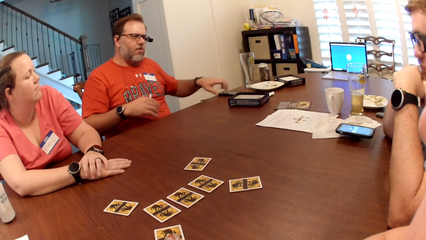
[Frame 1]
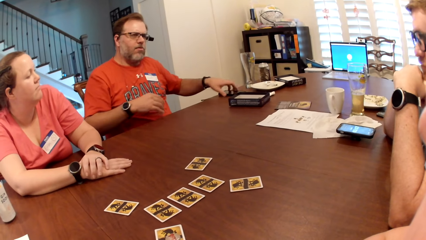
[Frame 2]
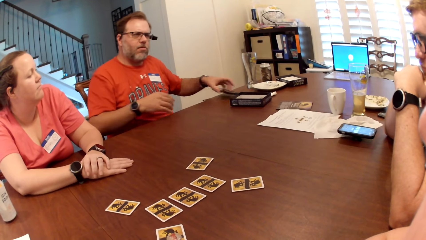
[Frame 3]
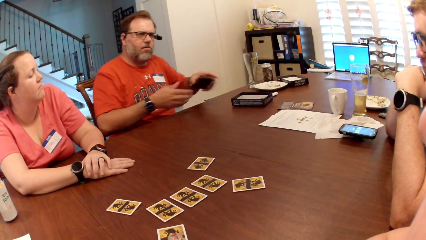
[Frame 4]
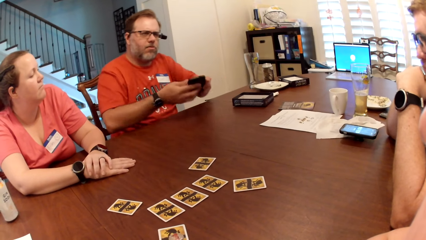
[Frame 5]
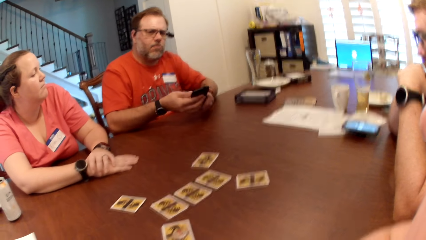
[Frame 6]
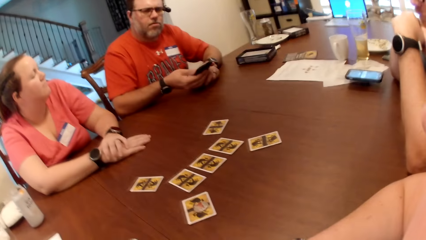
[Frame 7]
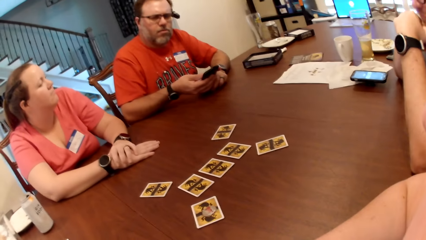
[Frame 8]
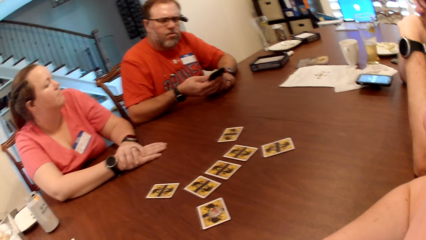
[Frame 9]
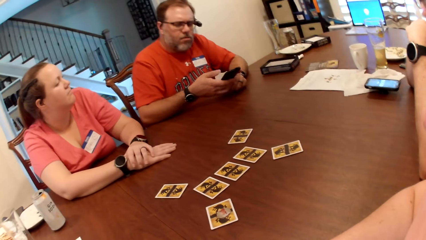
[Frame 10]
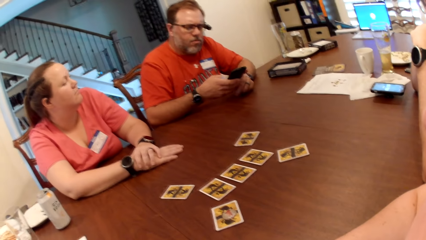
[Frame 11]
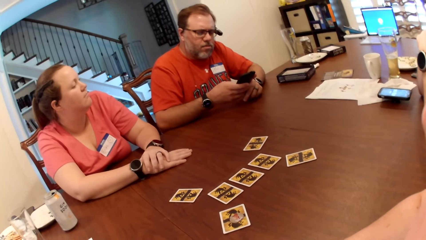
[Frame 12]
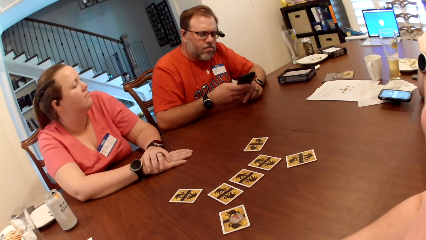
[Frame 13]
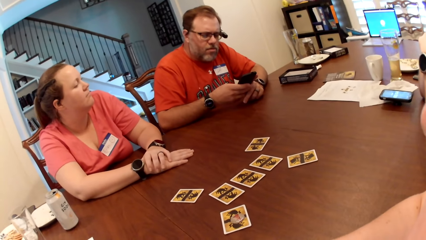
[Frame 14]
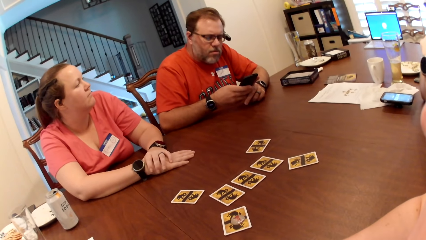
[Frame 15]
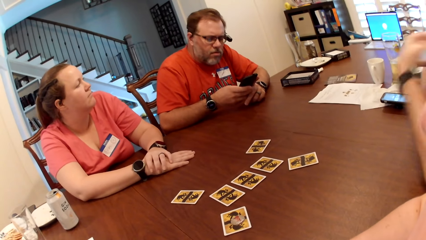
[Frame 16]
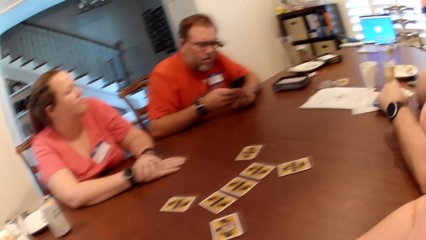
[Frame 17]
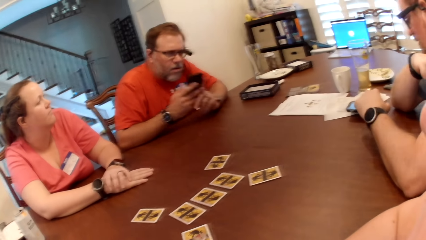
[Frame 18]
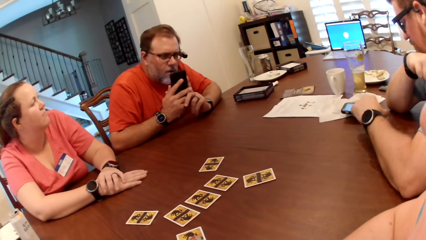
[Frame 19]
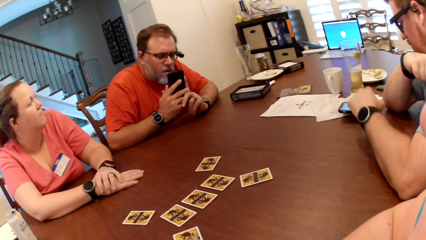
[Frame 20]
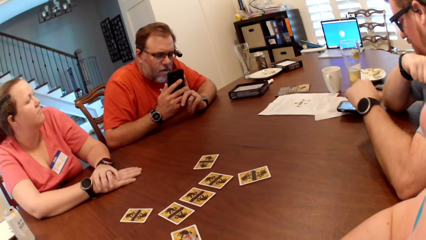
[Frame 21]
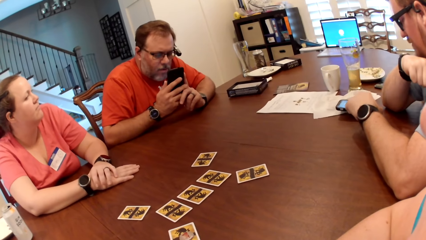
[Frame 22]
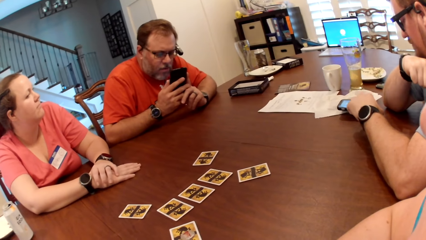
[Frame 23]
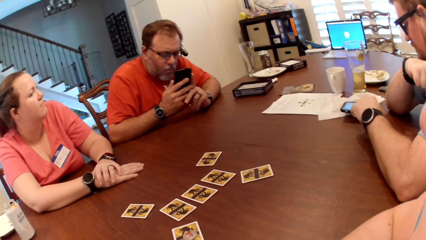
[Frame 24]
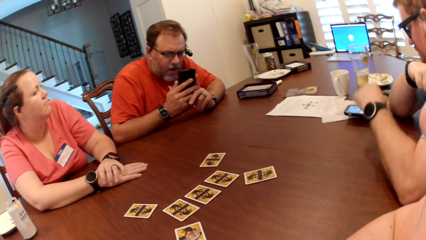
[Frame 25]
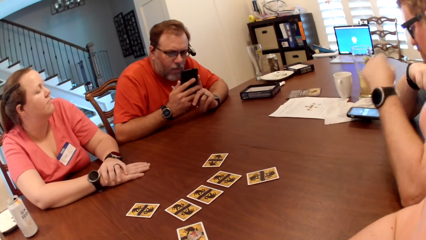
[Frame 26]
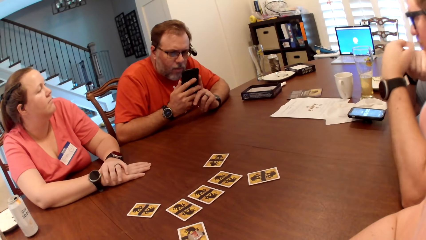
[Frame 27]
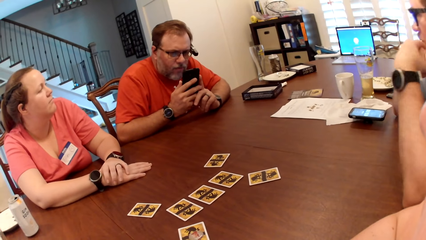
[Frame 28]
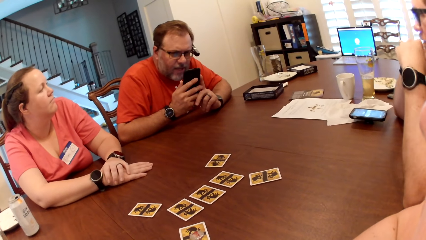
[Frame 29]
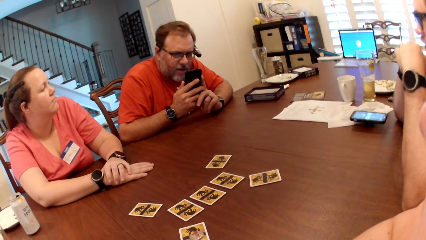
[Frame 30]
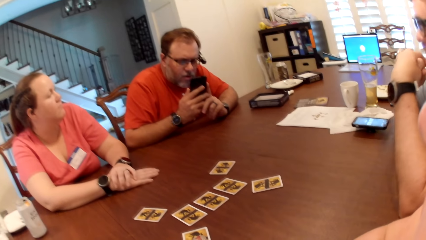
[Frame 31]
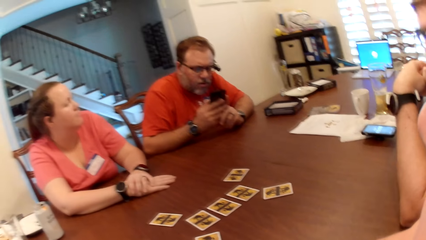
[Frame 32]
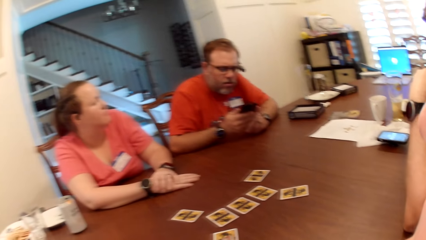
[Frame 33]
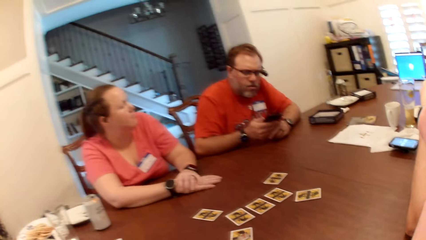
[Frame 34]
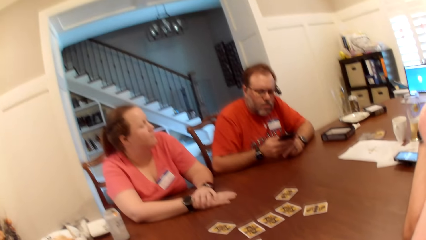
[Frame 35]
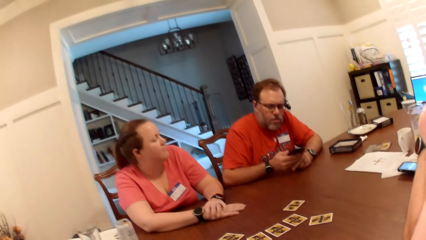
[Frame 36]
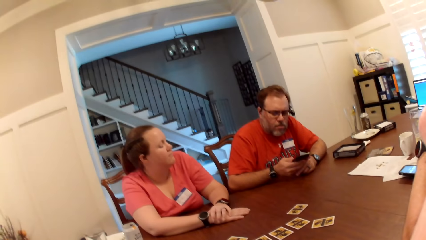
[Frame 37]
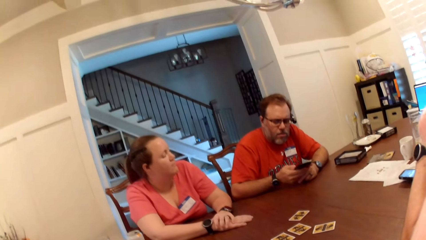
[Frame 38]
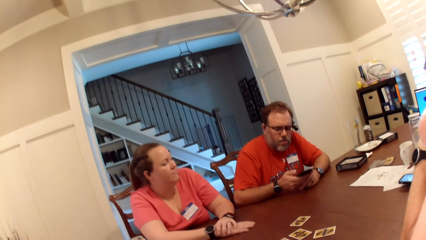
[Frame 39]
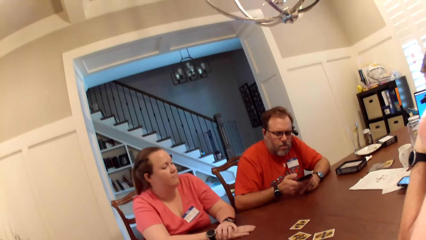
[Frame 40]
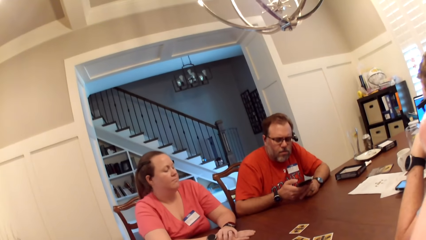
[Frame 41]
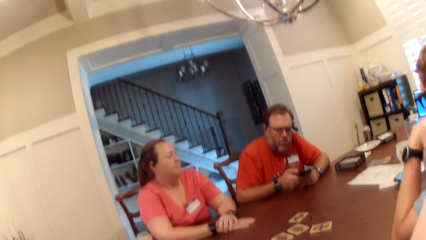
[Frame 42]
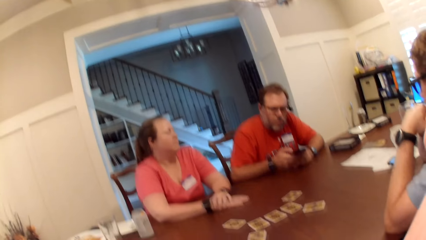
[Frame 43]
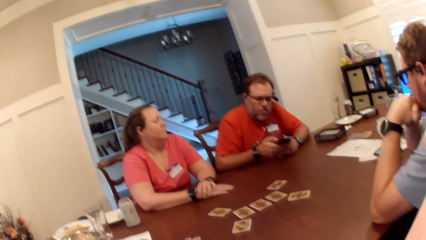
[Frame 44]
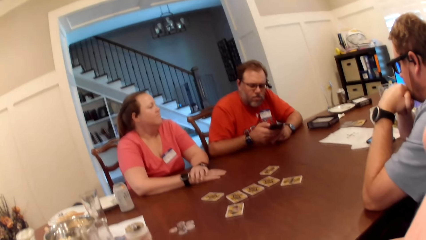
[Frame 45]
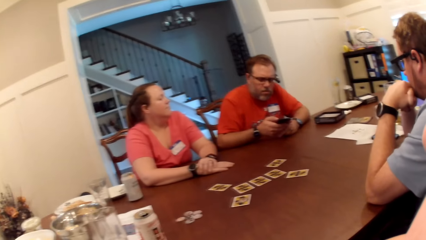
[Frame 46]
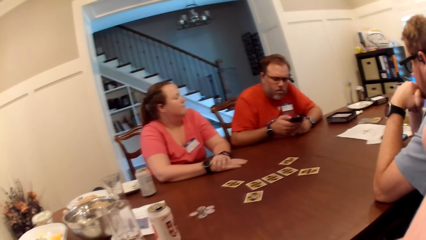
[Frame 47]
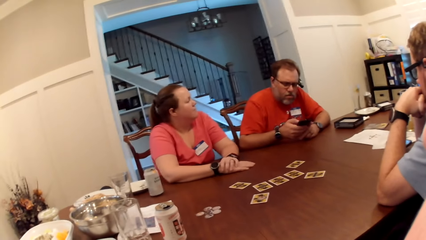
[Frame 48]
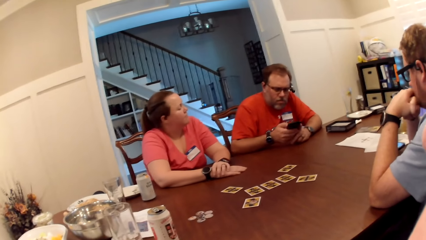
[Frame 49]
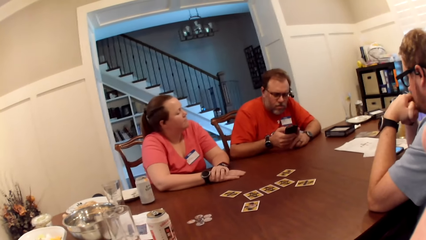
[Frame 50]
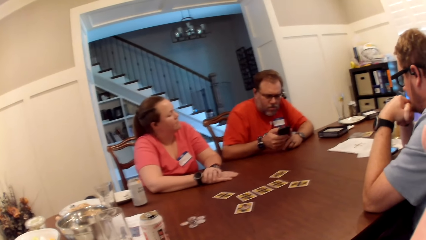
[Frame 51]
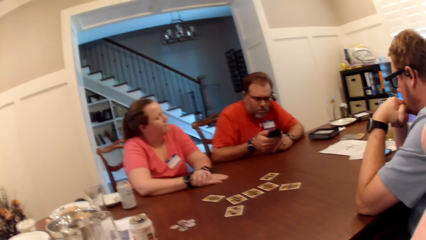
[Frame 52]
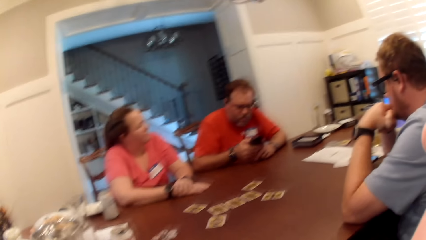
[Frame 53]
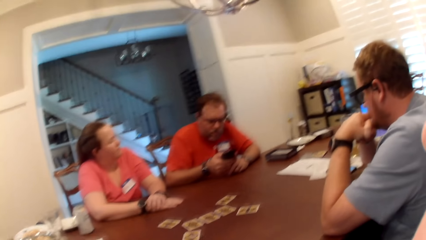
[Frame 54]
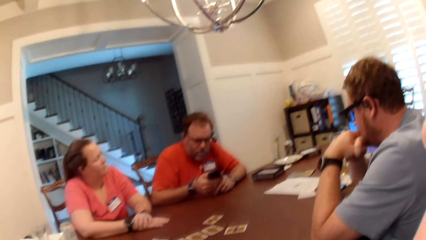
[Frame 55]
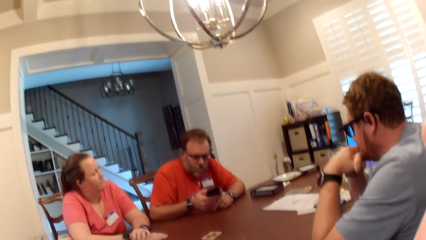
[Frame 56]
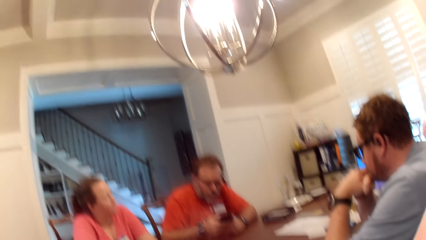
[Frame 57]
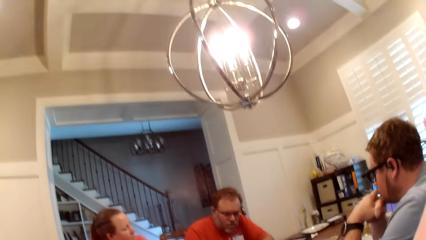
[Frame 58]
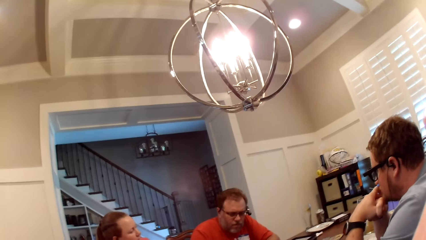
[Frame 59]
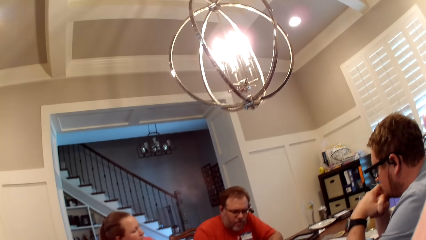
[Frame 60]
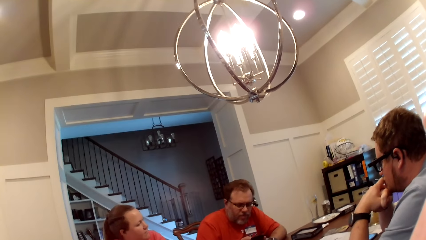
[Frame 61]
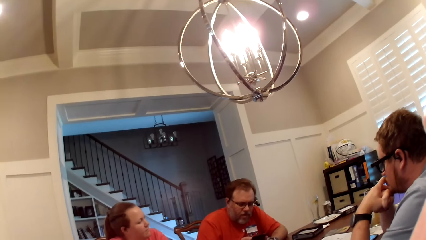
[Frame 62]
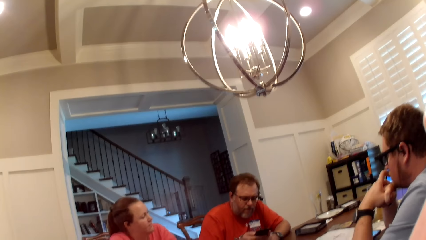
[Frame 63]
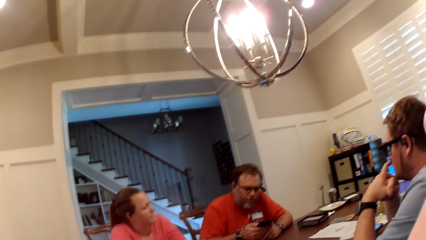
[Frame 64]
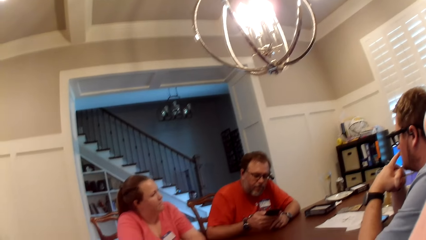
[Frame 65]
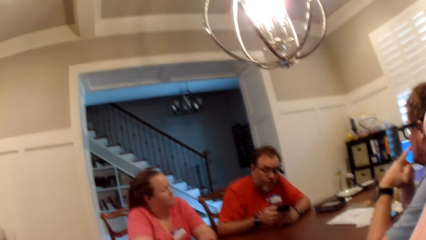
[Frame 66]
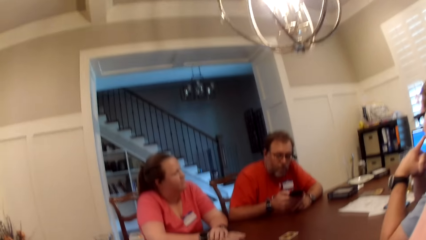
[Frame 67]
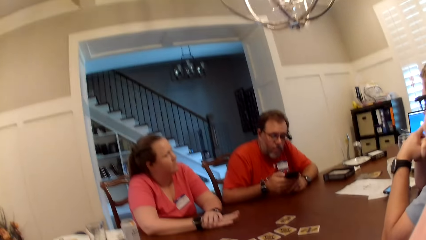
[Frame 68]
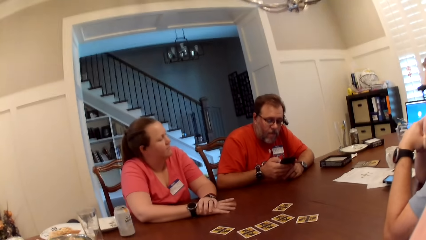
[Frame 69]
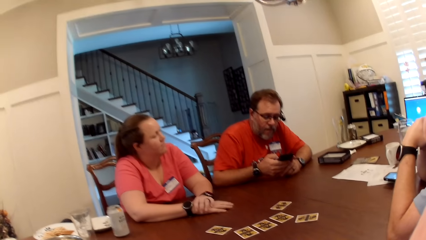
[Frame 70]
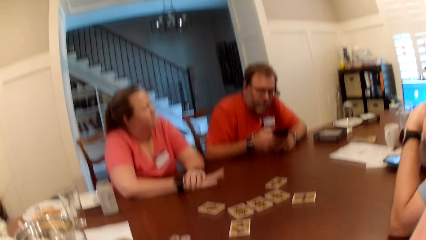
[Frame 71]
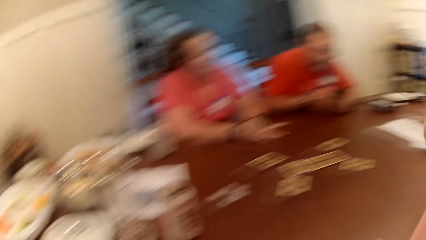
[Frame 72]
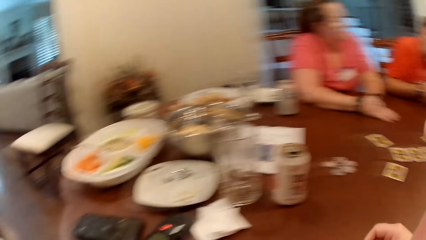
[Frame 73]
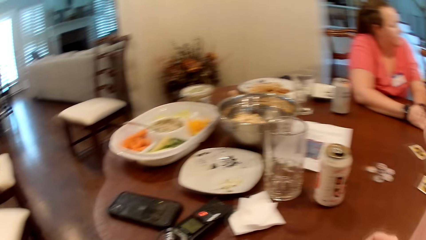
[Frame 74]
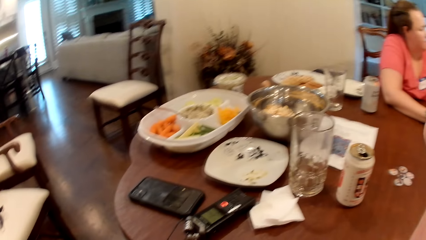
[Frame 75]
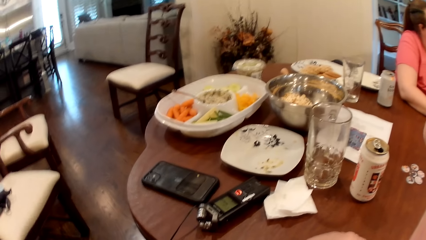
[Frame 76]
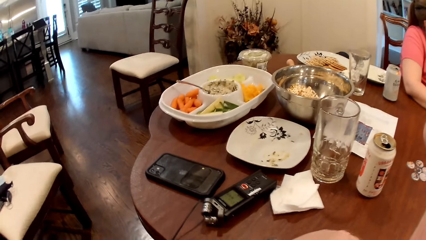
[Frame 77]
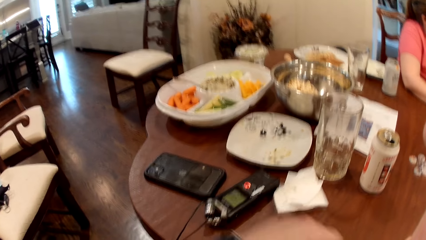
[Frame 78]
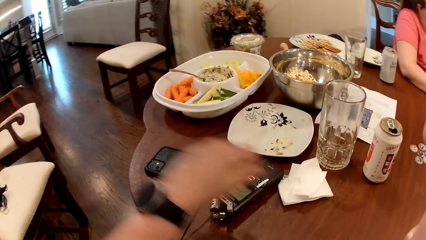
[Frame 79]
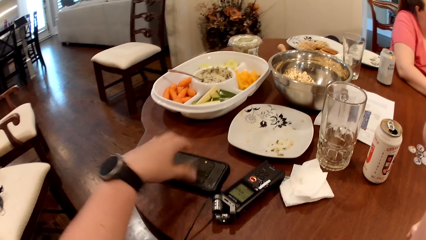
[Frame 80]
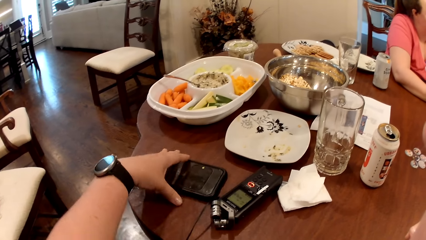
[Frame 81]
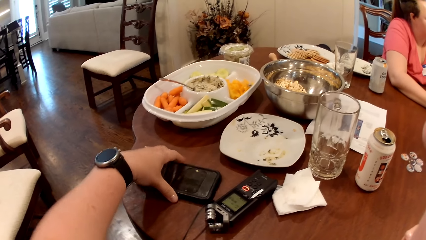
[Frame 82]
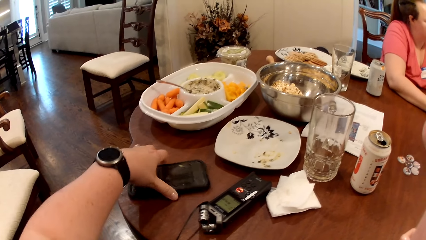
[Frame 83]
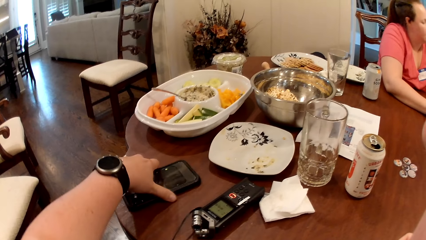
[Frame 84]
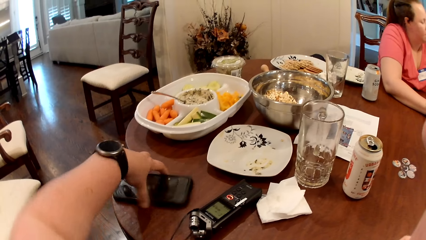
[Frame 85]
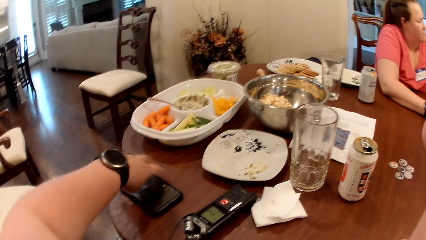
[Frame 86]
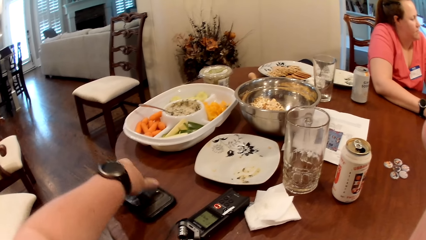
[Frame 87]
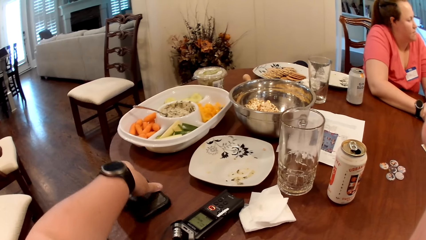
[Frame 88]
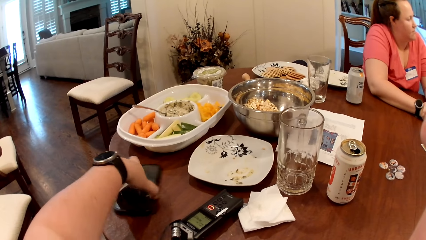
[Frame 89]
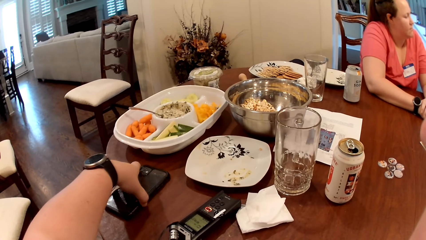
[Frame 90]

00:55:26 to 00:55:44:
A man picks up a phone on the table with his left hand. He presses the phone with both hands. Another man presses the phone with his left hand. The other man scrolls the mobile phone. The first man uses mobile phones. He uses mobile phones again. A woman taps the table with her right hand. The camera wearer shifts a phone on the table with her left hand.
